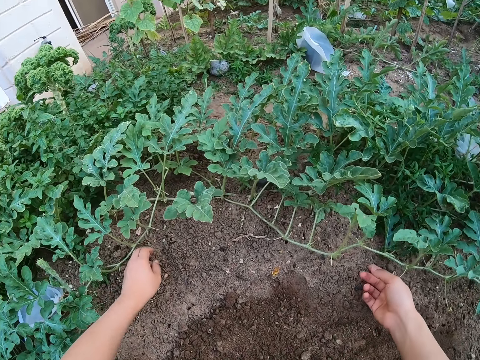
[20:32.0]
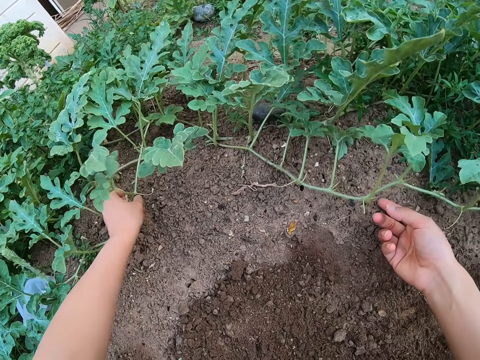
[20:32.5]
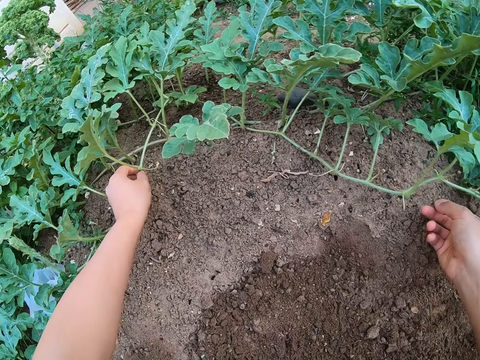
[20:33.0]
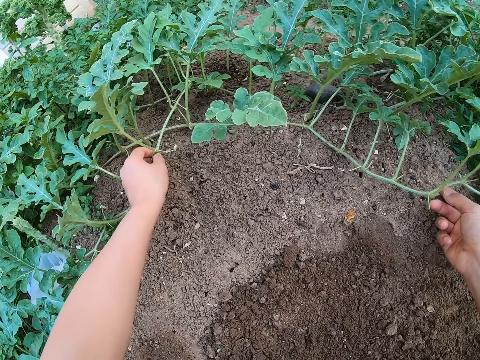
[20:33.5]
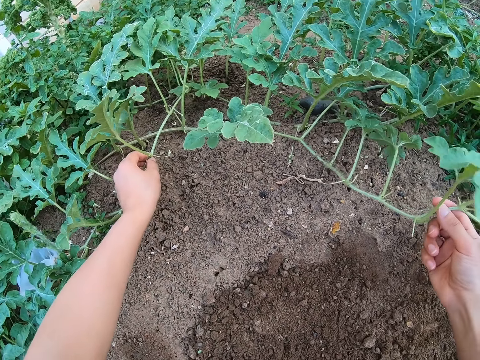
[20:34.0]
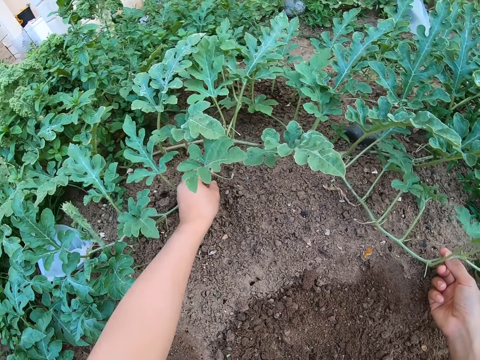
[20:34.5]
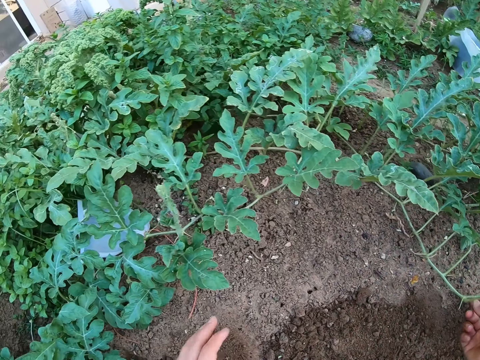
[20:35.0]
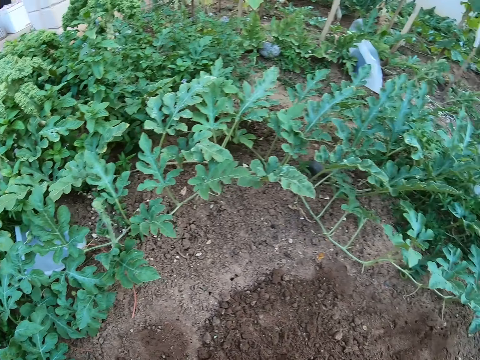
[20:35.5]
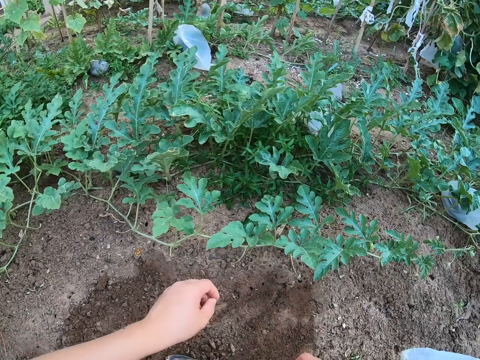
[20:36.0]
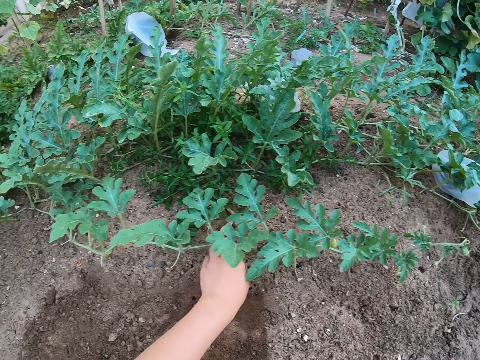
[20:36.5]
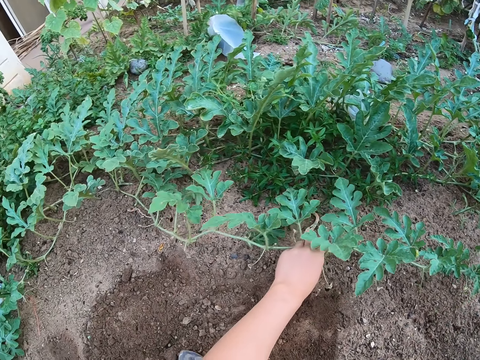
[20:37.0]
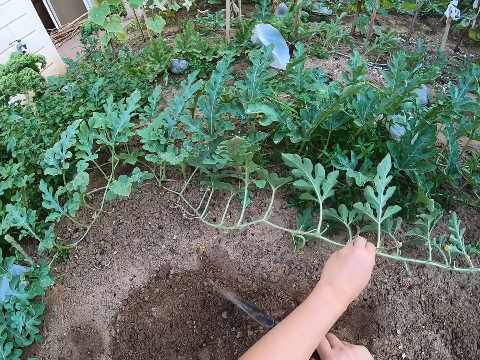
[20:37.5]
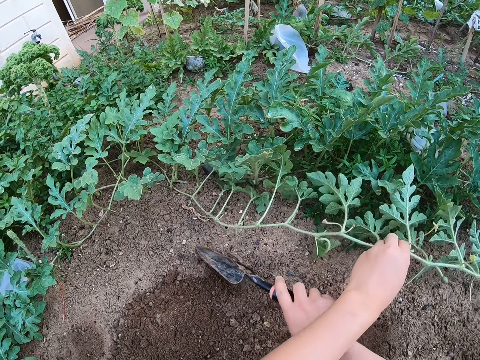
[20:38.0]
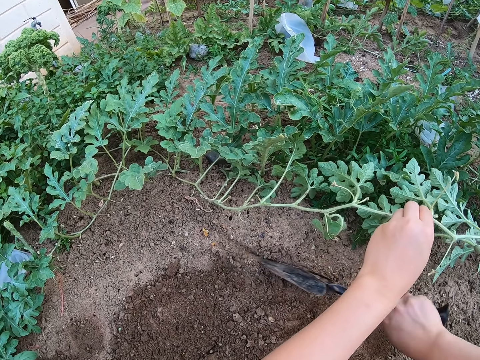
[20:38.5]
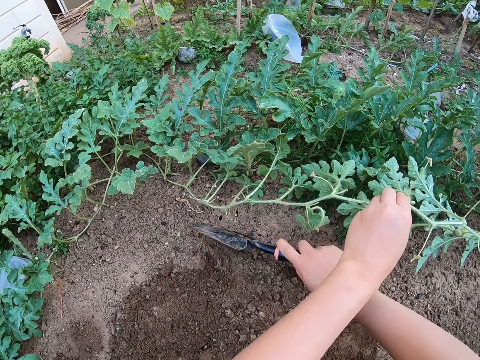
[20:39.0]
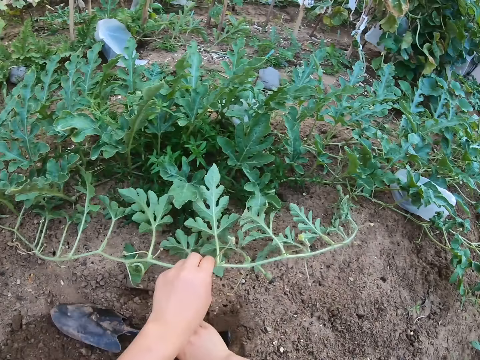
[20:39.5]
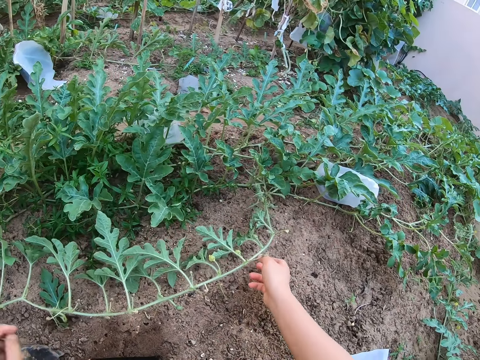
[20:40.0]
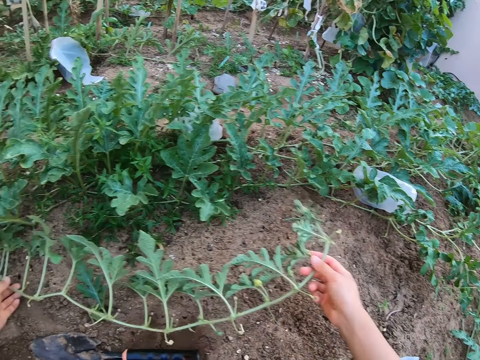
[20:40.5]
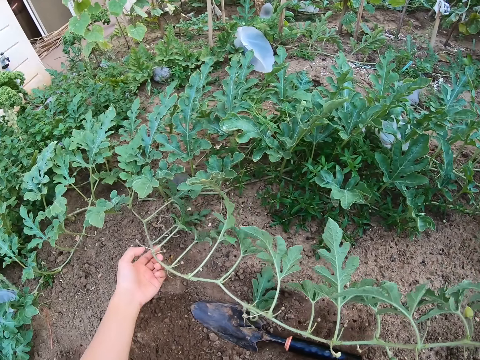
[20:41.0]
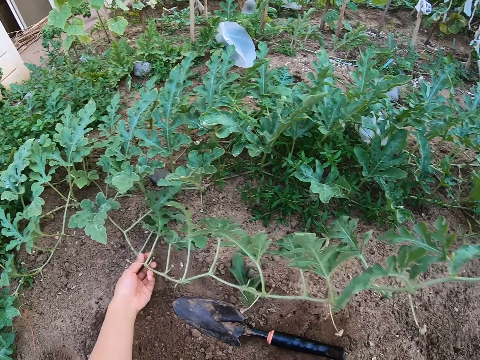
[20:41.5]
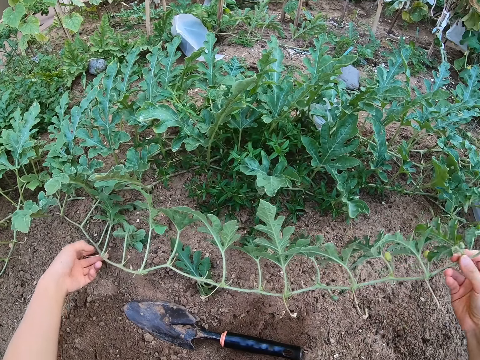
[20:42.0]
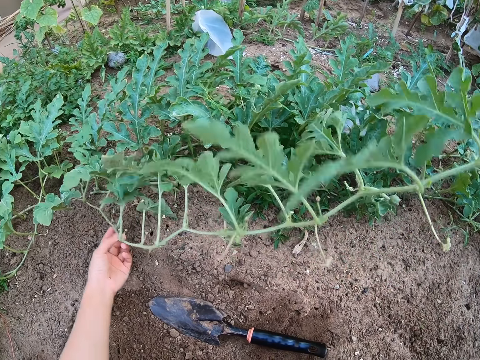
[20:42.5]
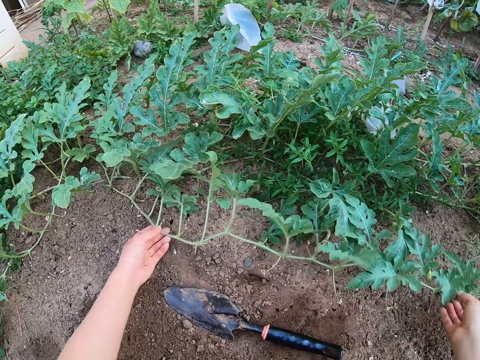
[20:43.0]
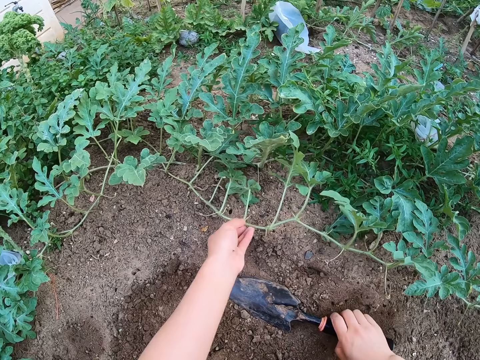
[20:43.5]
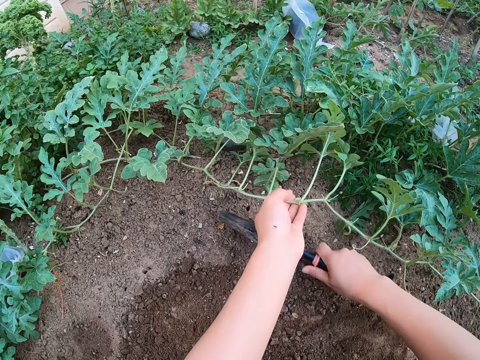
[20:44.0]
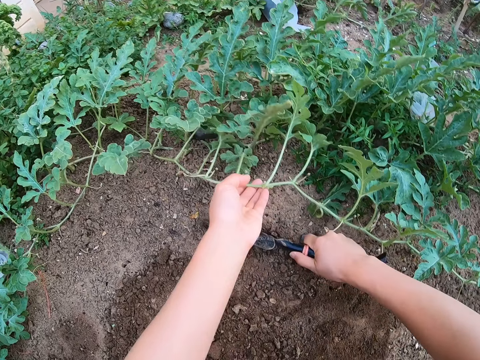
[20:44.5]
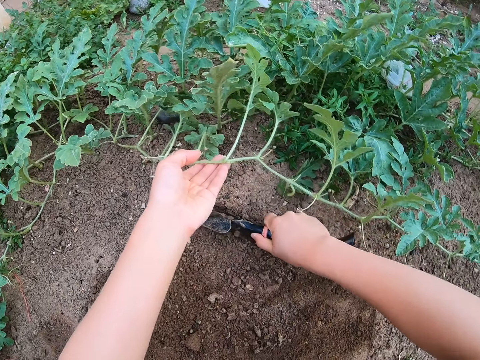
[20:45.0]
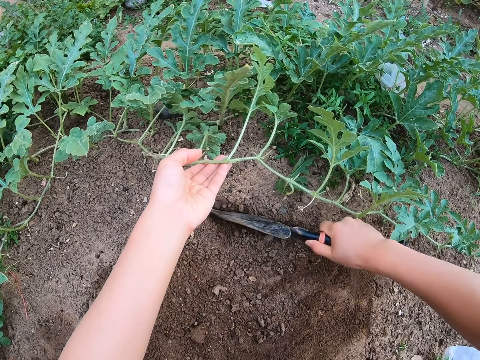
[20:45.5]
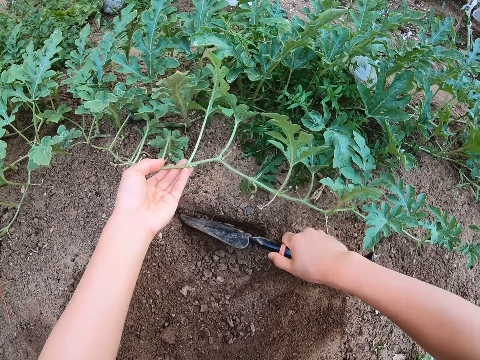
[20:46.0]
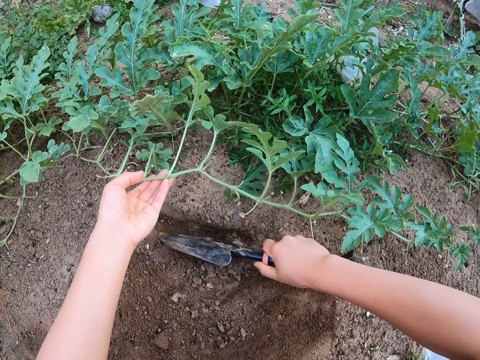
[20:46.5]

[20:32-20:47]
The camera wearer lifts the watermelon stem. They make a hole on the ground. They place the watermelon plant on the ground. They turn to the right. They lift the watermelon stem. They dig the ground with a spade. They place the spade on the ground. They lift the watermelon stem. They adjust the watermelon stem on the ground. They lift the spade from the ground. They dig the ground with the spade.

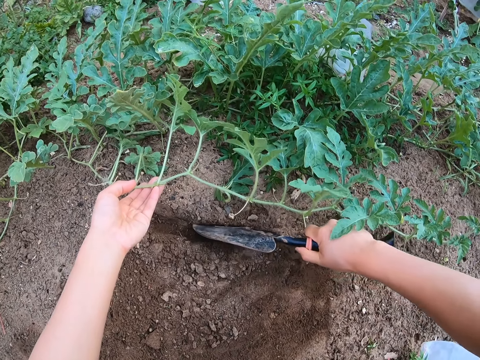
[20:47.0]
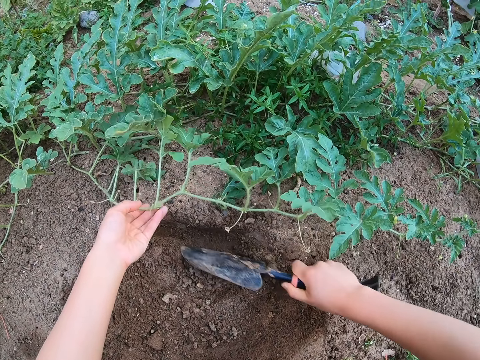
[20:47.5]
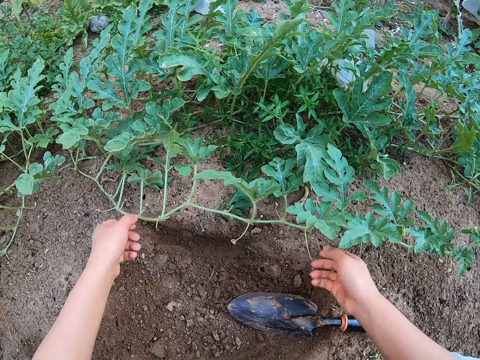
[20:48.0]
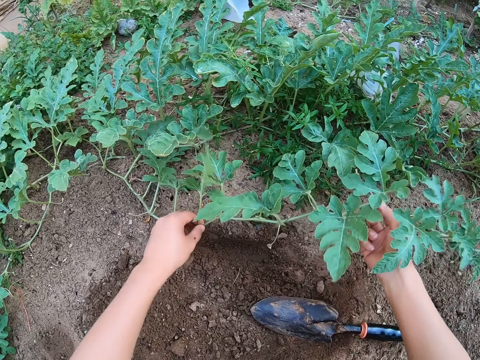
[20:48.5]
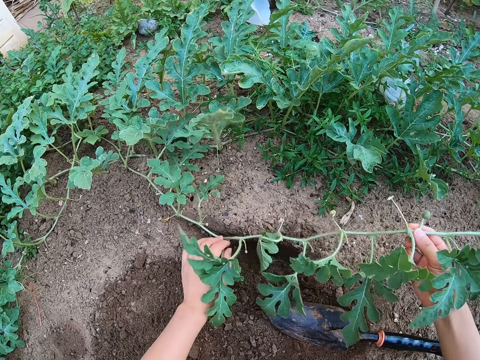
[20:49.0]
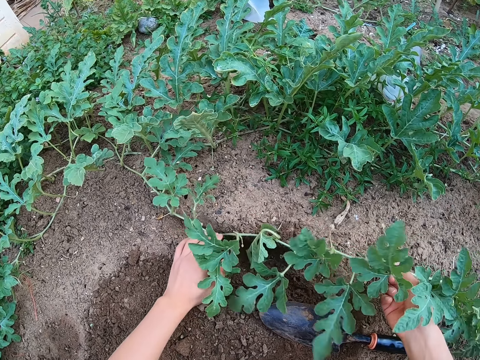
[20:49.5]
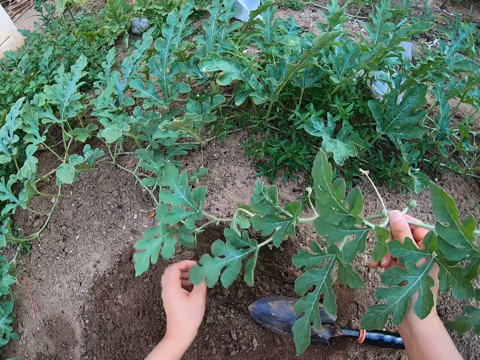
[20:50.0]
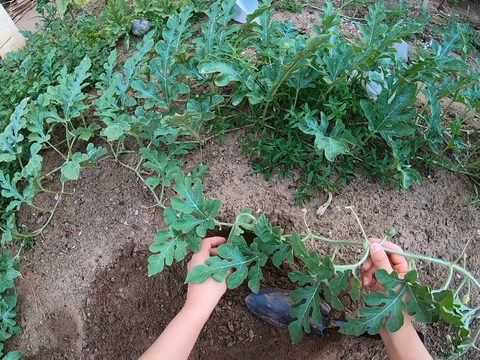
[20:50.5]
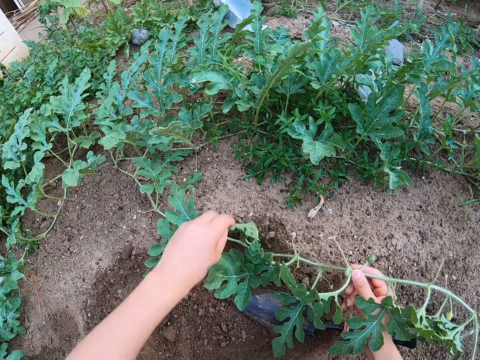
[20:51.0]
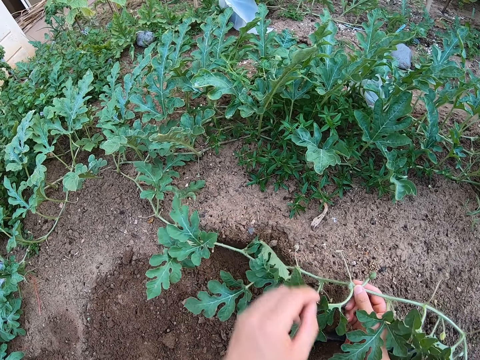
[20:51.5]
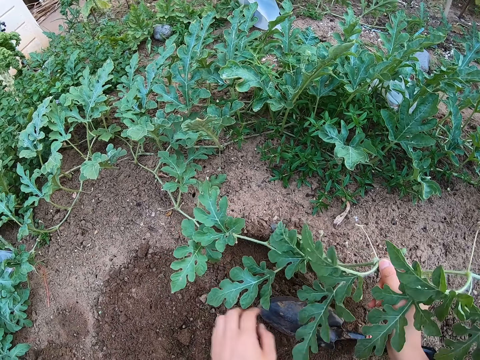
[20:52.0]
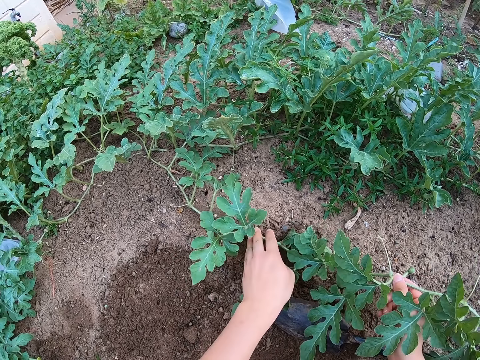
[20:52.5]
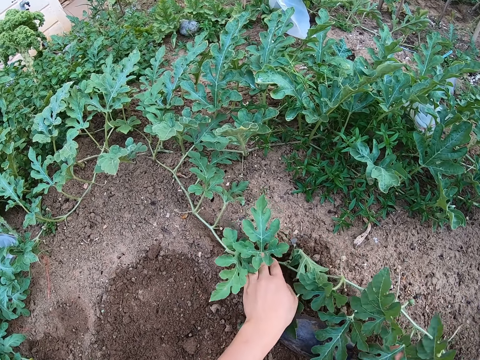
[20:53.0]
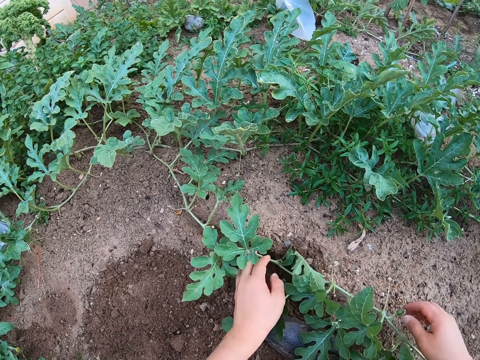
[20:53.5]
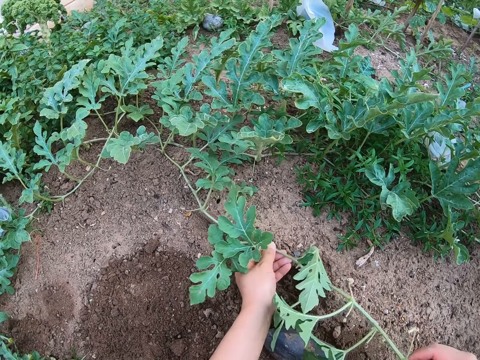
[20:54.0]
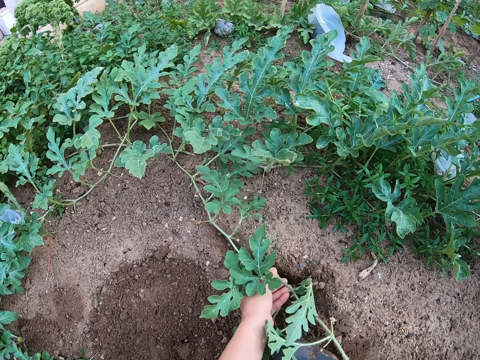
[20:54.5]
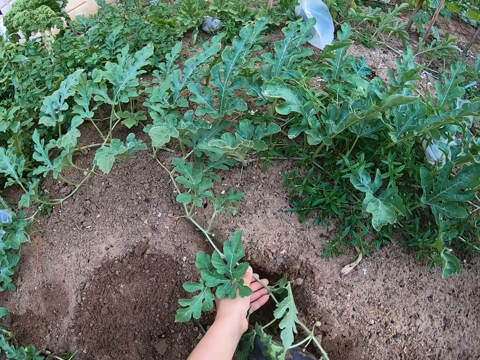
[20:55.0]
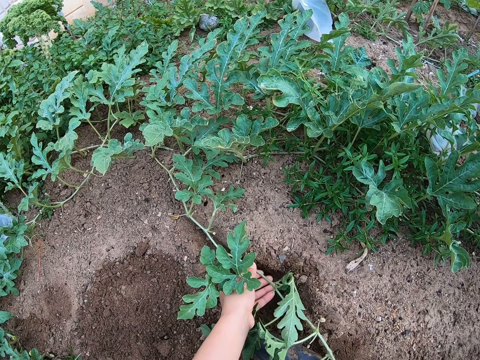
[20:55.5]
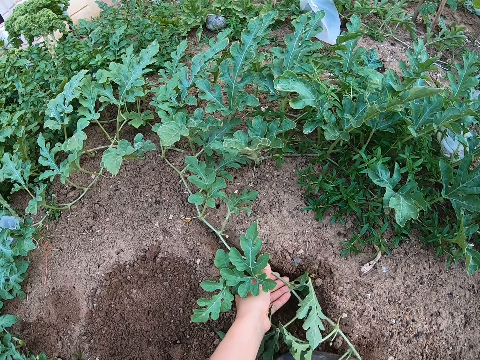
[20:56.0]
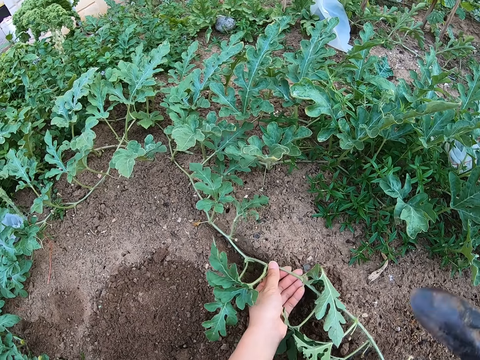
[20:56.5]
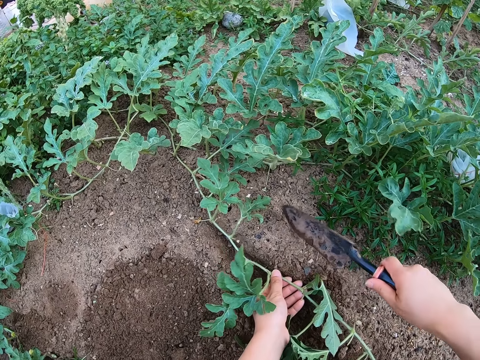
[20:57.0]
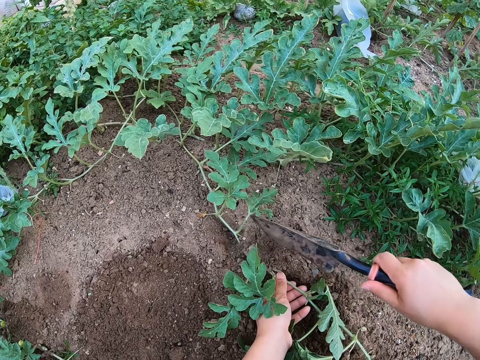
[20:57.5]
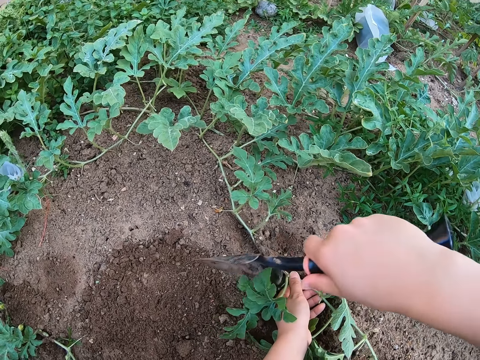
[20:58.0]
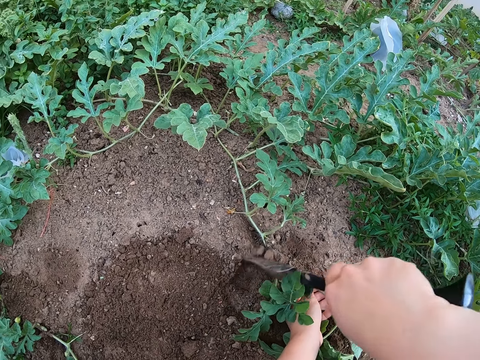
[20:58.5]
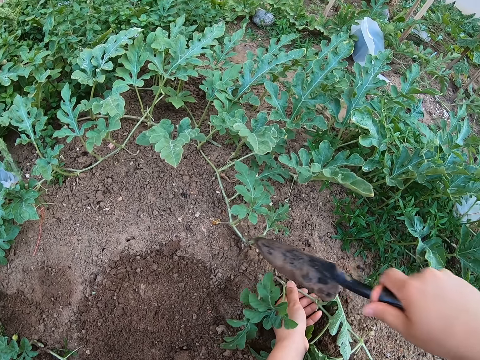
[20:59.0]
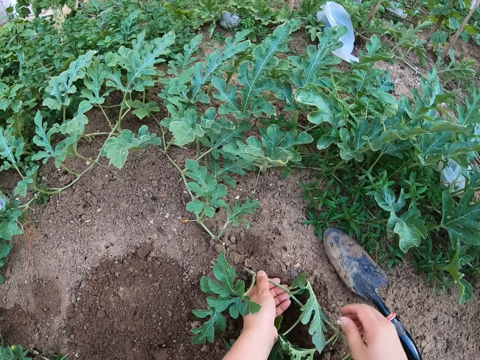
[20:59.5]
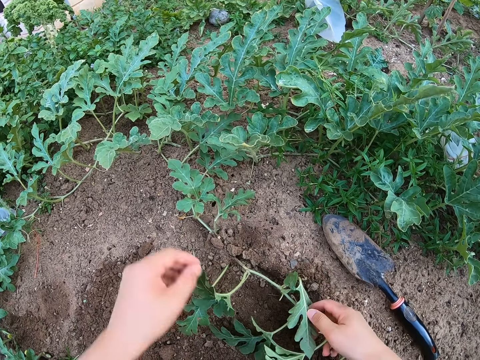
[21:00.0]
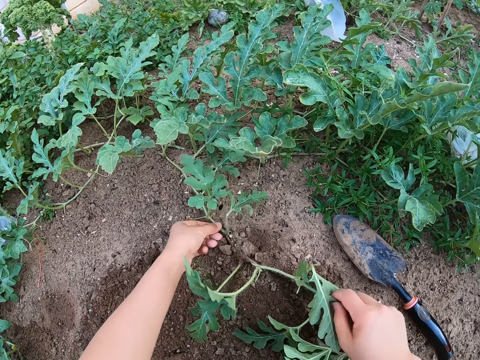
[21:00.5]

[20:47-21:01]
The camera wearer lifts a watermelon stem. They put the watermelon stem in a hole. They add soil to the hole with a spade. They place the spade on the ground.
